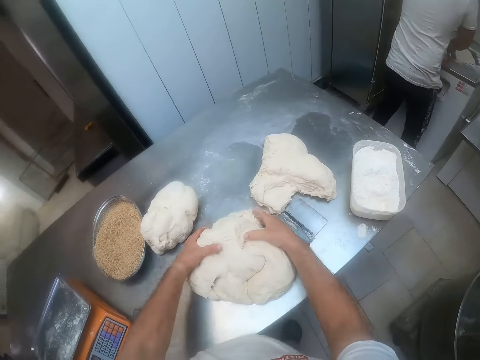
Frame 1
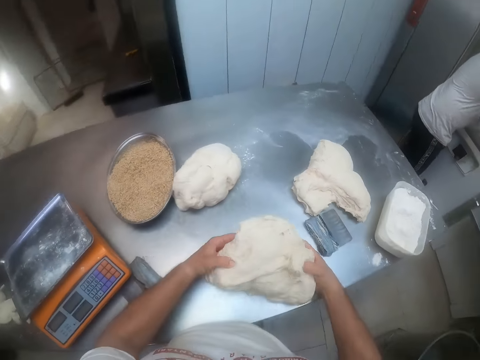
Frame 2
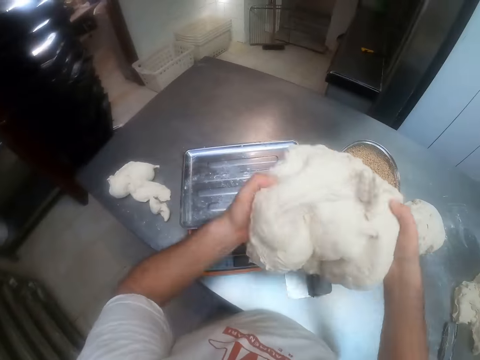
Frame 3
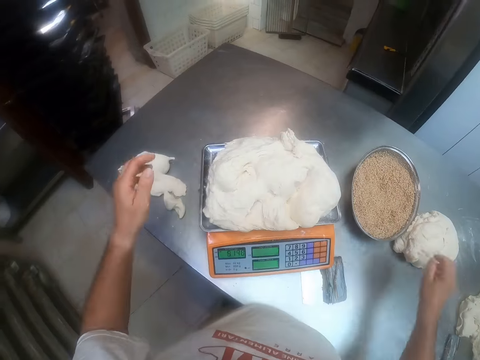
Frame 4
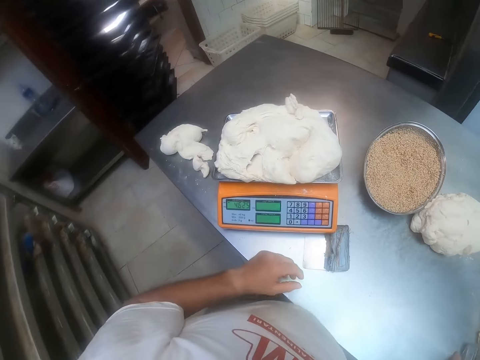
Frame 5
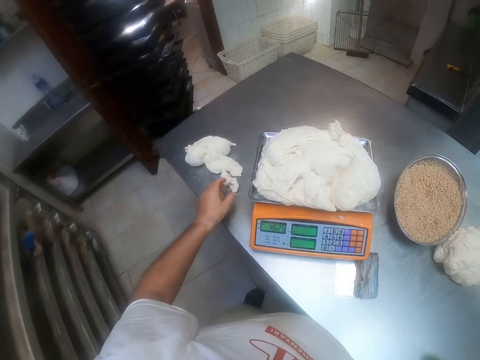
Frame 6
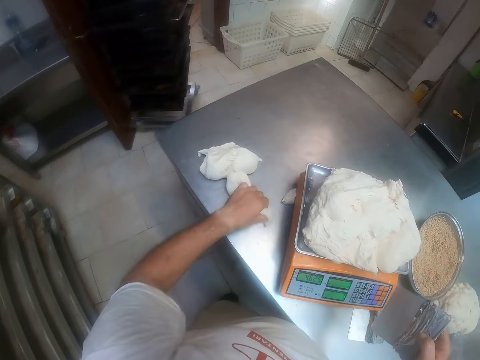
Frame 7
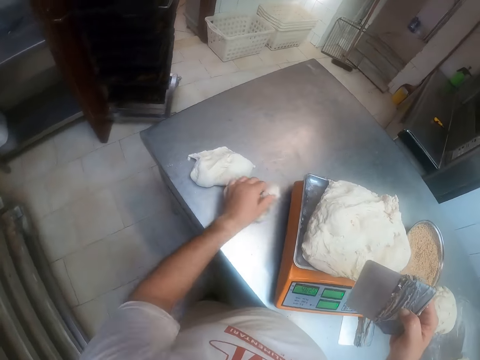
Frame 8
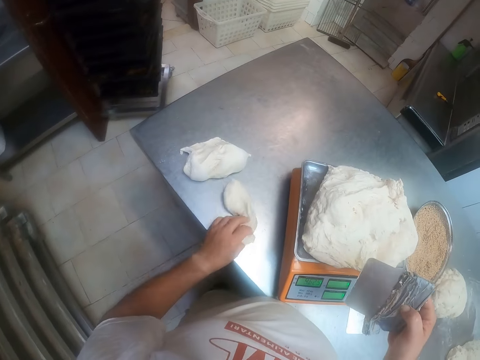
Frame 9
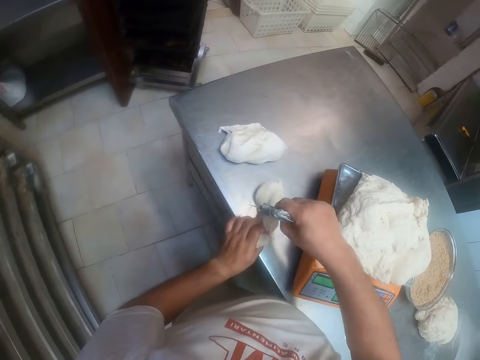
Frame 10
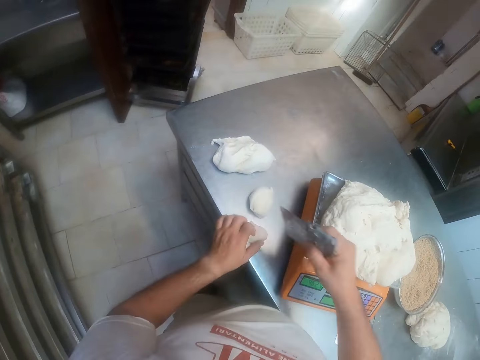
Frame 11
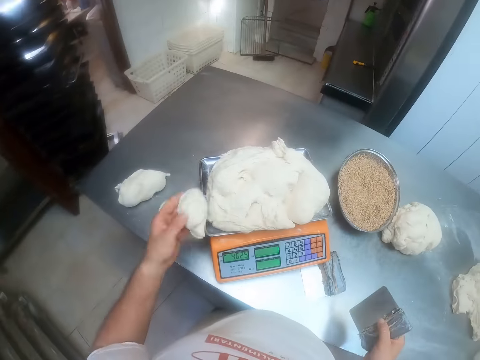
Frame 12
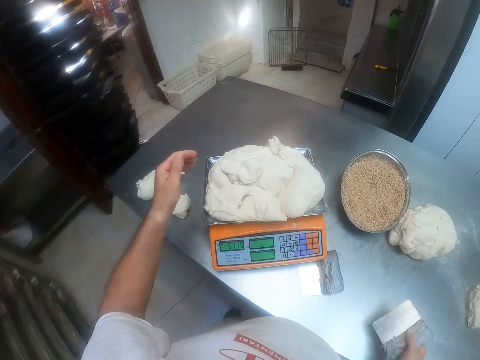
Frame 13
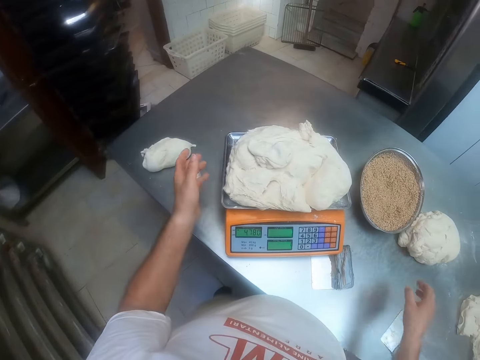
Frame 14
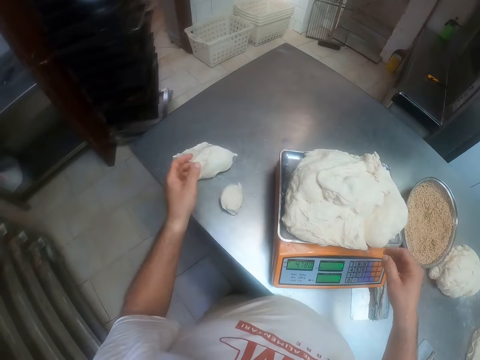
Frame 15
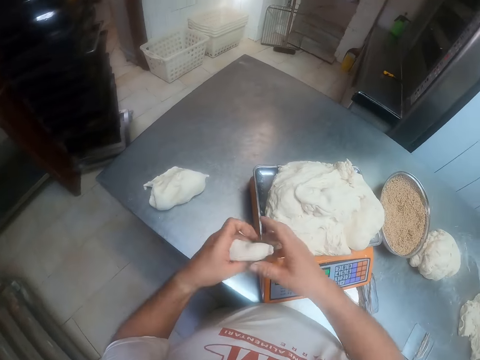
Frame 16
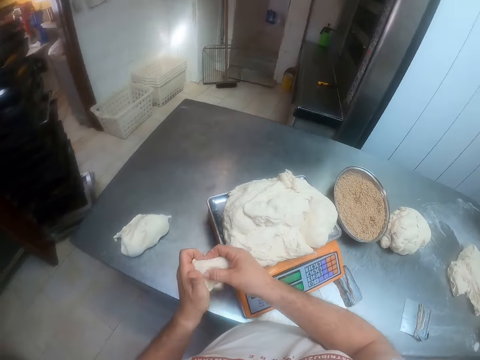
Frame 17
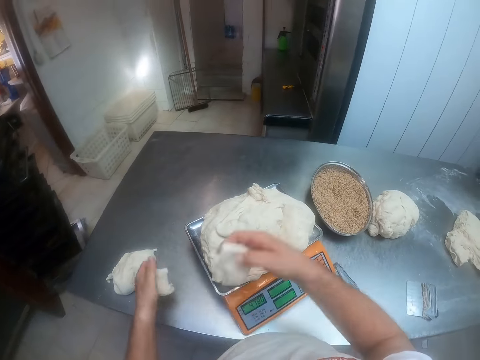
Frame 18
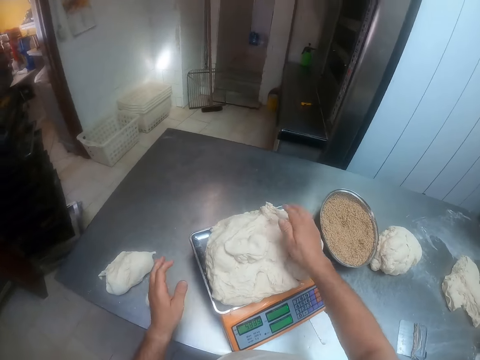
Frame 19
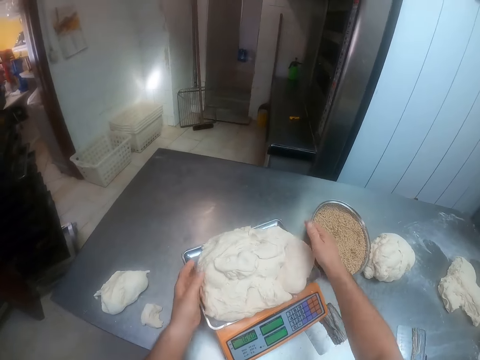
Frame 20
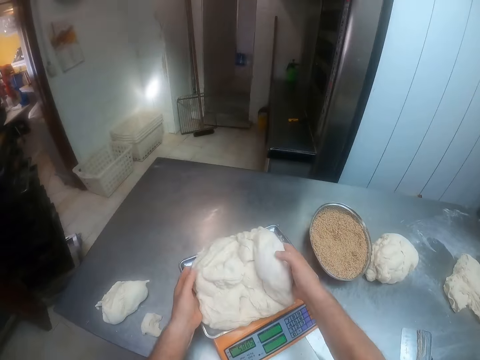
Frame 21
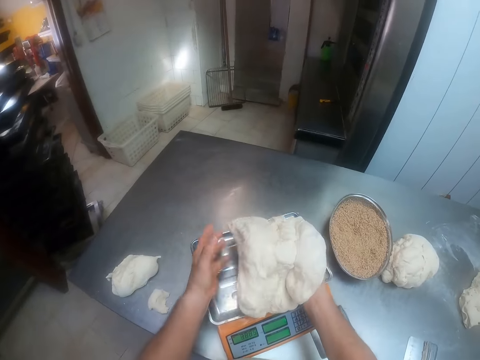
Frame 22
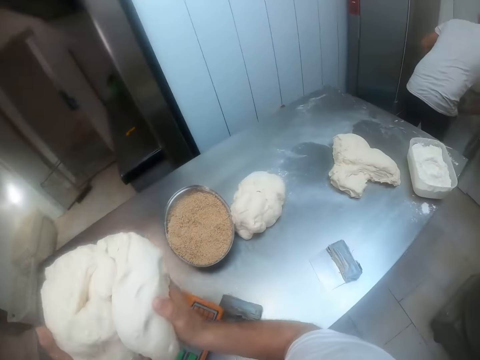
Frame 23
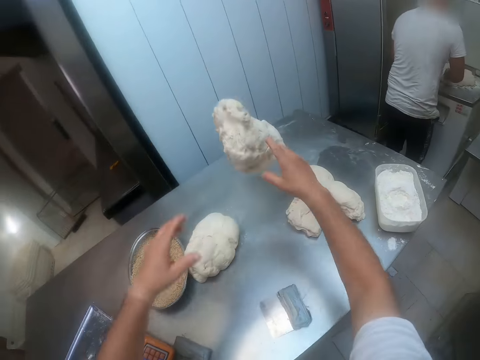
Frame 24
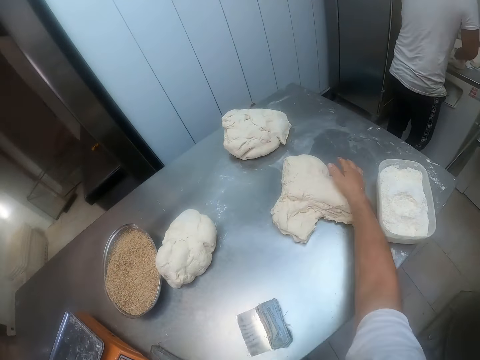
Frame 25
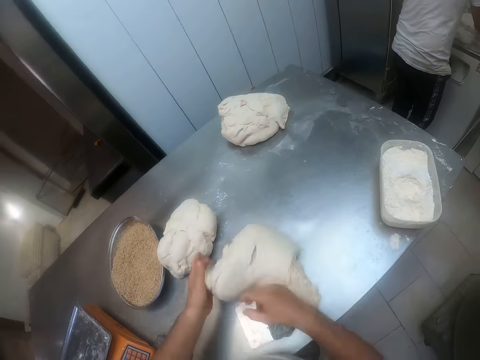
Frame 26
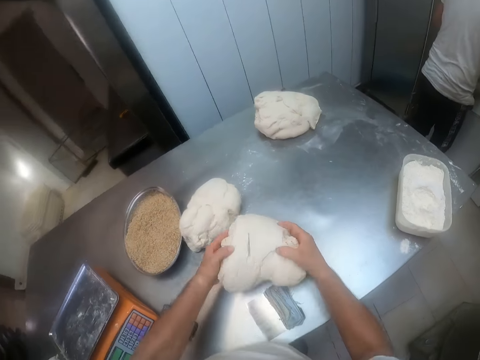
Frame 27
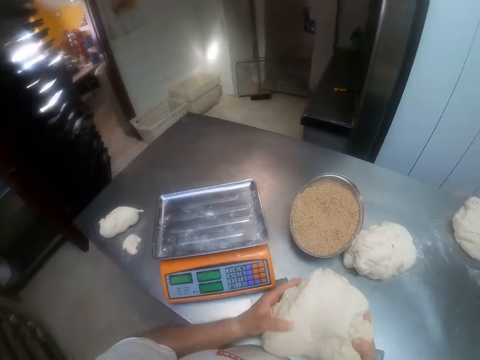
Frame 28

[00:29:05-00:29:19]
The camera wearer picks up the dough mold from the table with both hands. He drops the dough mold on the weighing platform with both hands. He weighs the dough on the weighing machine. He picks up the scraper from the table with his right hand. He takes dough from the table with his left hand. He cuts the dough with the scraper in his right hand. He picks up the dough from the table with his left hand. He puts the dough on the dough mold with his left hand. He puts the scraper on the table with his right hand. He picks up the dough from the table with his left hand. He cuts a piece of dough from the dough in his left hand with his right hand. He puts the dough in his left hand on the table. He puts the piece of dough on the dough mold with his right hand. He pats the dough on the weighing platform with his right hand. He molds the dough on the weighing platform together with his right hand. He picks up the dough mold from the weighing platform with both hands. He throws the dough mold on the table with both hands. A man kneads dough on the dough divider with both hands. The camera wearer rolls a dough piece on the table with his right hand. He picks up the dough piece from the table with both hands.

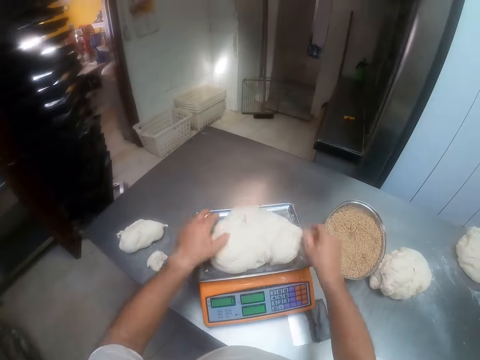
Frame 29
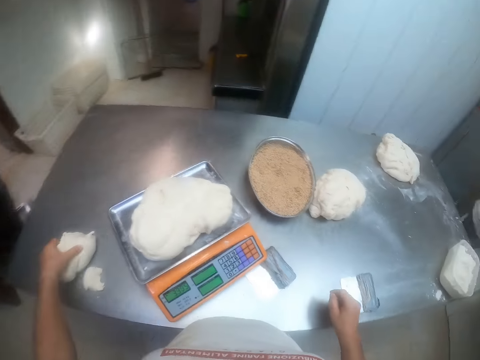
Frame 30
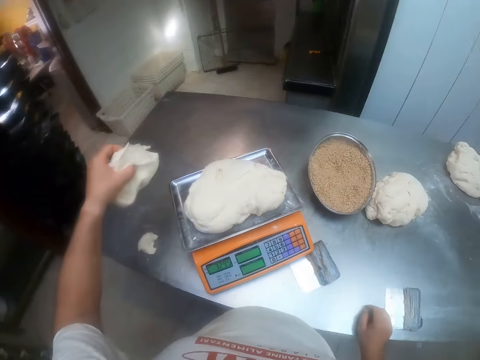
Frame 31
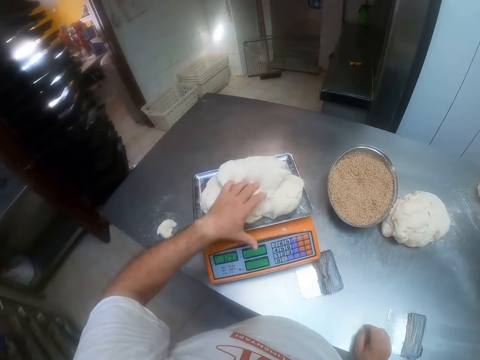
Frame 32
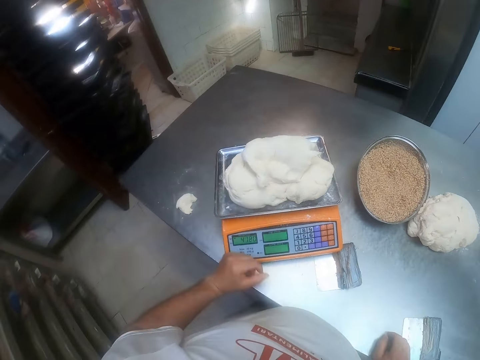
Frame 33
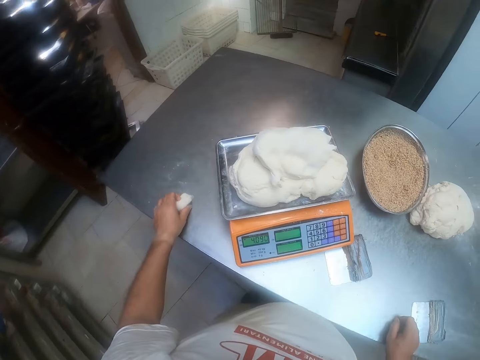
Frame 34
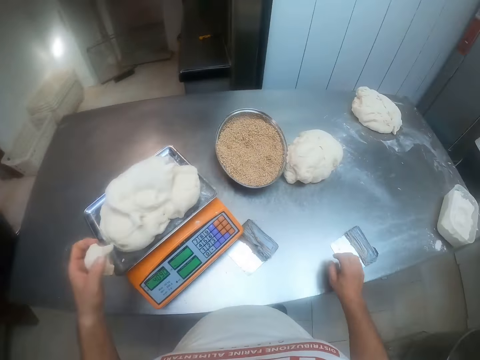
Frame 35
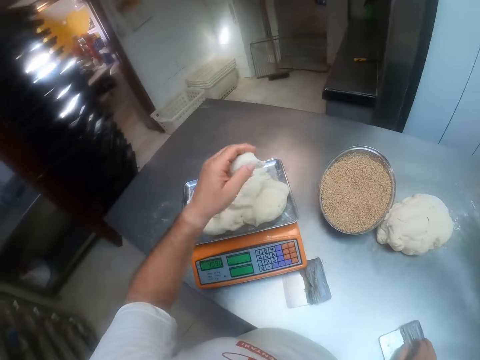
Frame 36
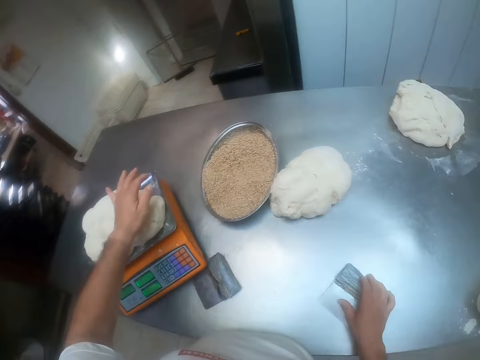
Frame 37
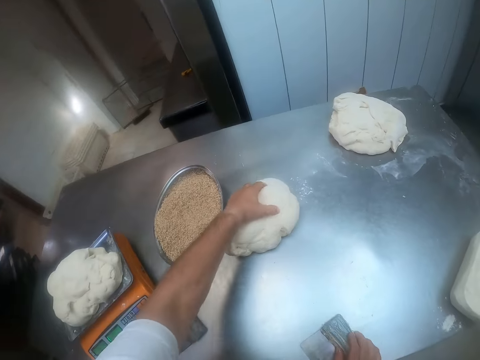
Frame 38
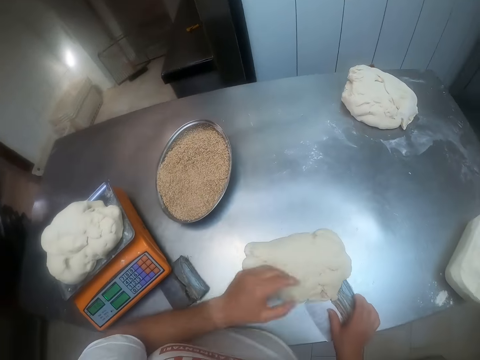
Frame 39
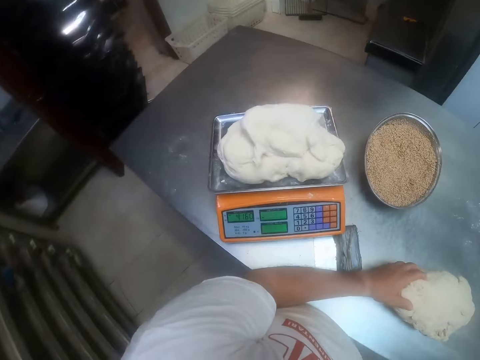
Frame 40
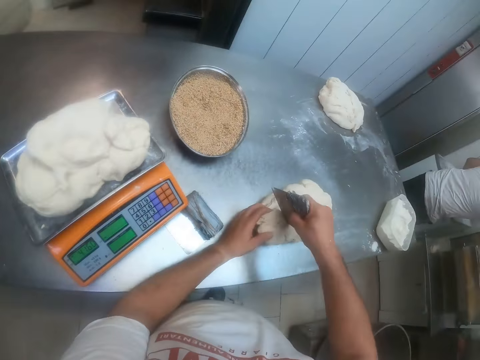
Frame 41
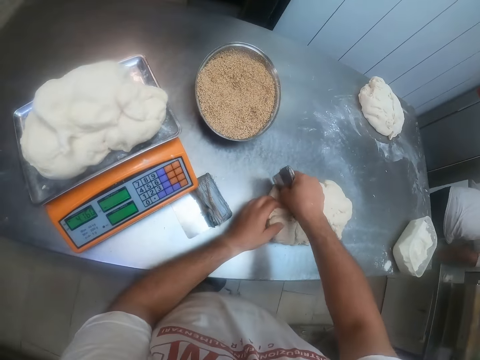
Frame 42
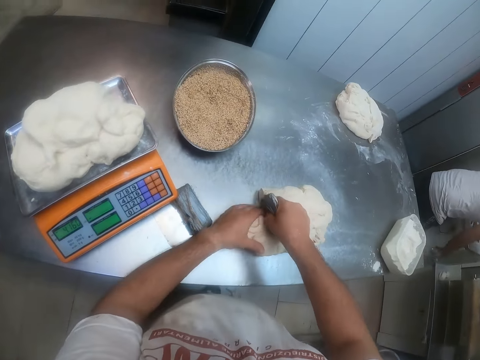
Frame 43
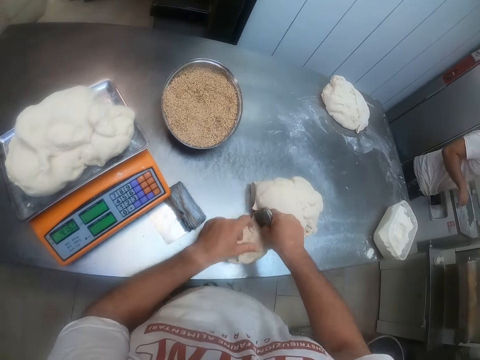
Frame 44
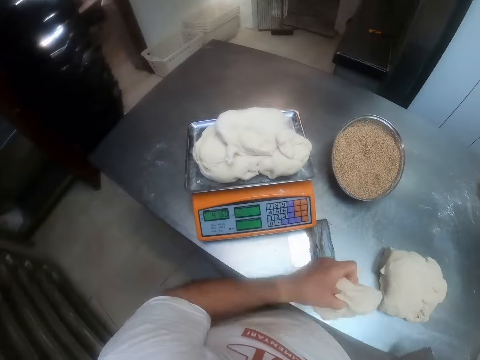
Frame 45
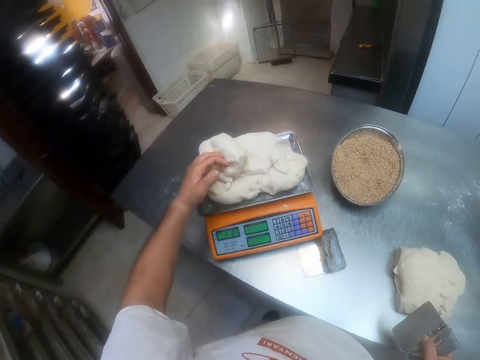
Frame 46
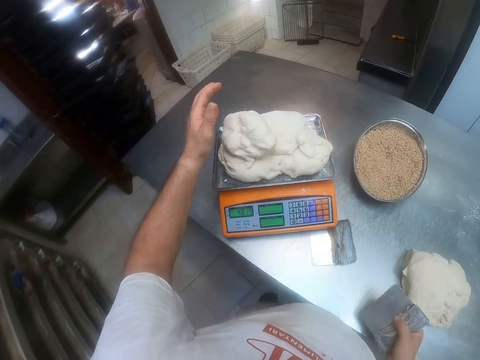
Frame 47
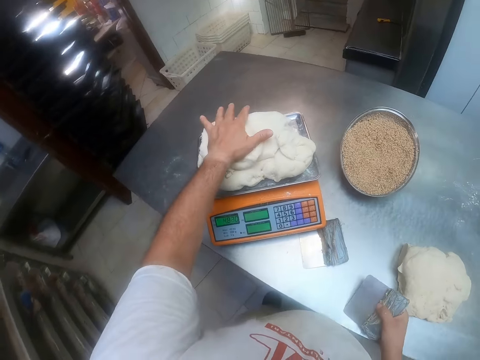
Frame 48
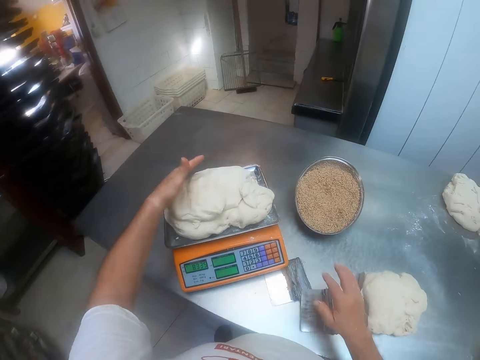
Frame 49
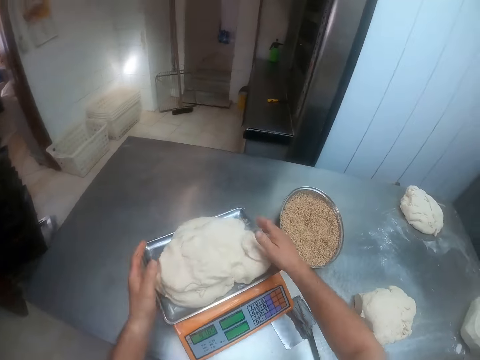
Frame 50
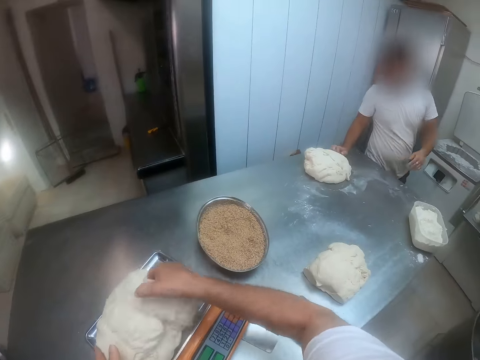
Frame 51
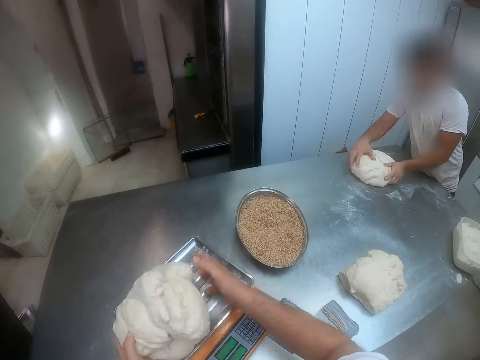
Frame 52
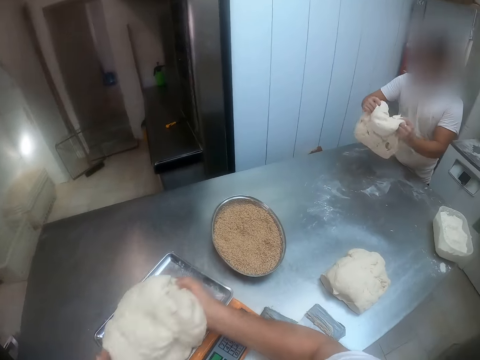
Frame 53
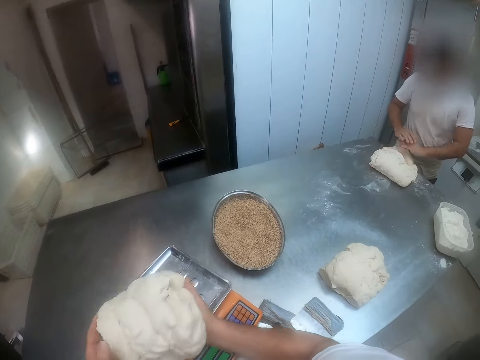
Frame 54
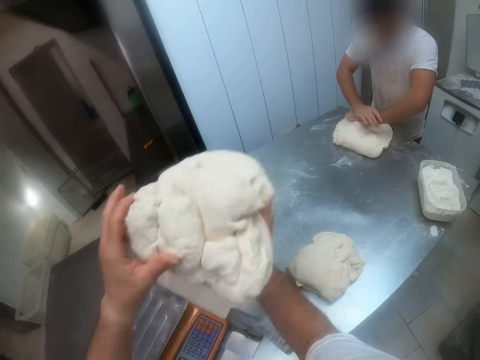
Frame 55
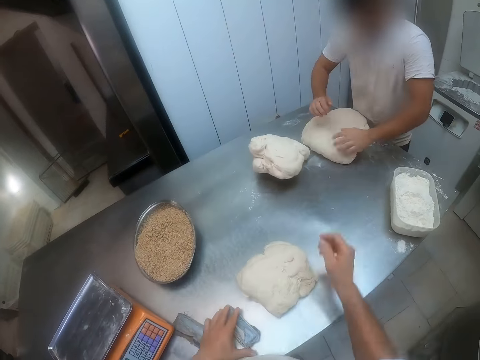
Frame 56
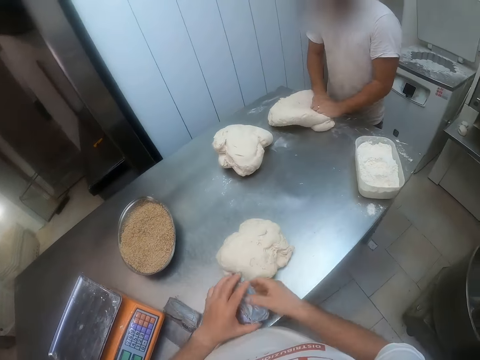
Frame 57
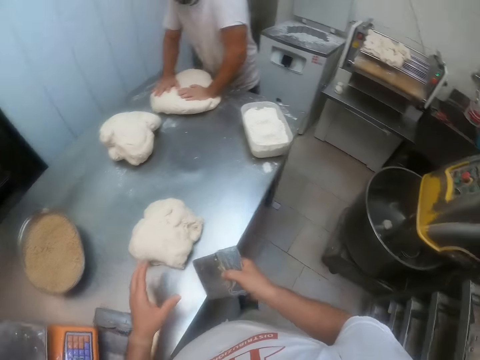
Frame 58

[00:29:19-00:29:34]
The camera wearer drops the dough piece on the weighing platform with both hands. He picks up a dough piece from the table with his left hand. He attaches the dough piece to the dough on the weighing platform with his left hand. He picks up a small piece of dough from the table with his left hand. He attaches the dough piece to the dough on the weighing platform with his left hand. He shifts the scraper on the table with his right hand. He rolls a dough piece on the table with his left hand. He picks up the dough. He cuts the dough piece with the scraper in his right hand. He picks up the dough from the table with his left hand. He attaches the dough to the dough on the weighing platform with his left hand. He presses the dough on the weighing platform with his left hand. He puts the scraper on the table with his right hand. He molds the dough on the weighing platform with both hands. He picks up the dough from the weighing platform with both hands. A man picks up the dough from the table with both hands, drops the dough on the table with both hands, and kneads the dough with both hands. The camera wearer throws the dough mold on the table with both hands. He picks up the scraper from the table with his left hand. He holds the scraper with his right hand.
